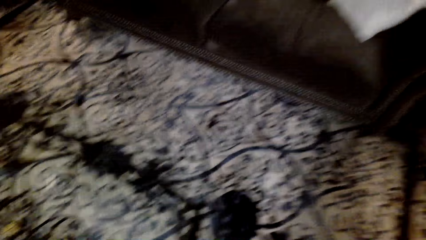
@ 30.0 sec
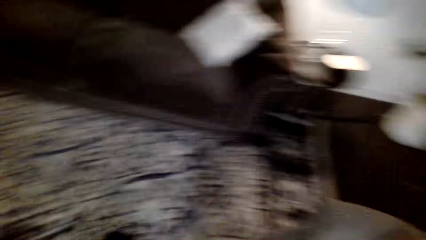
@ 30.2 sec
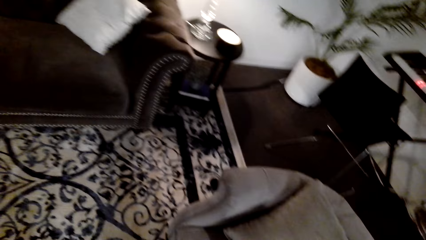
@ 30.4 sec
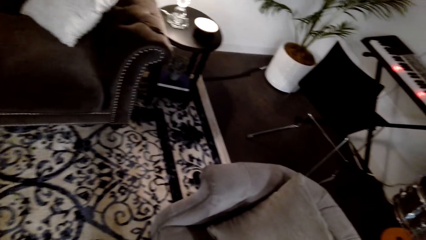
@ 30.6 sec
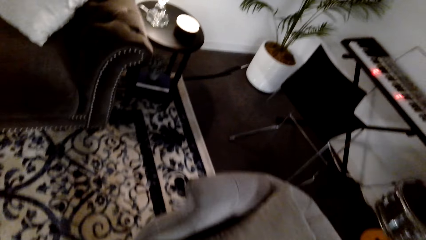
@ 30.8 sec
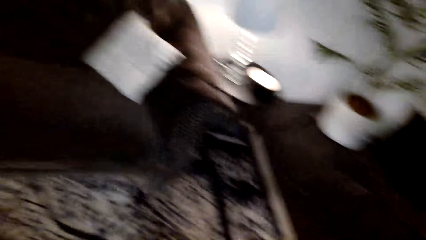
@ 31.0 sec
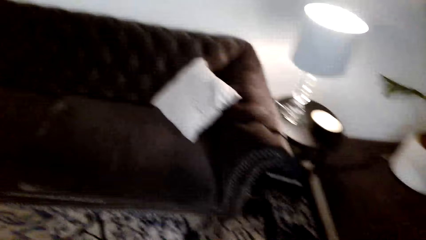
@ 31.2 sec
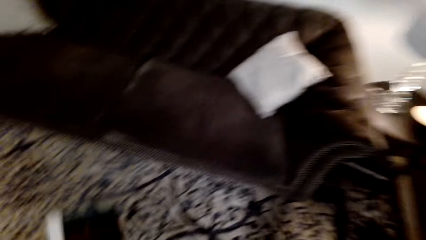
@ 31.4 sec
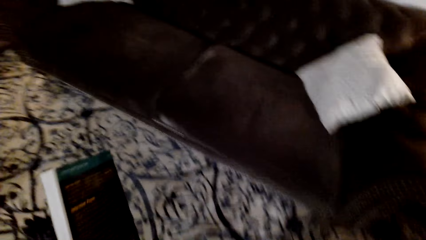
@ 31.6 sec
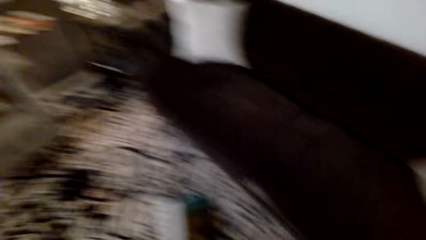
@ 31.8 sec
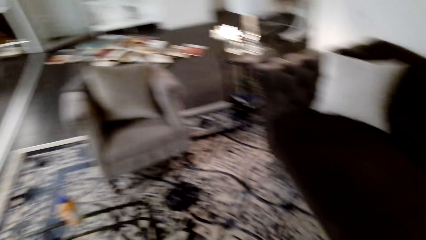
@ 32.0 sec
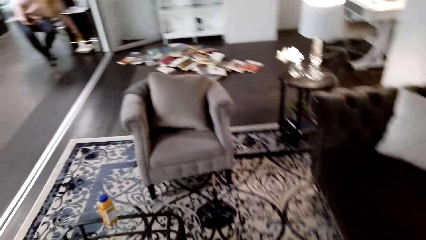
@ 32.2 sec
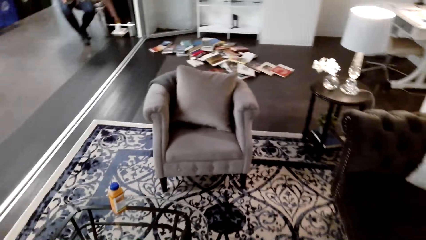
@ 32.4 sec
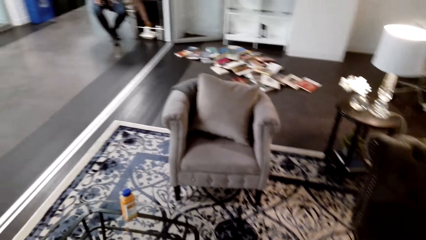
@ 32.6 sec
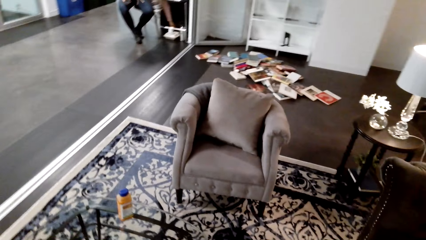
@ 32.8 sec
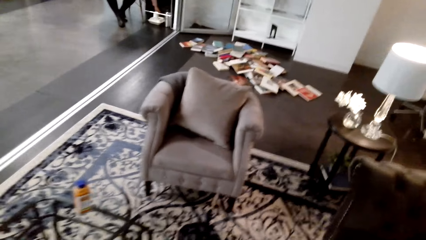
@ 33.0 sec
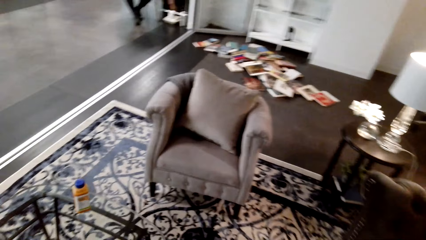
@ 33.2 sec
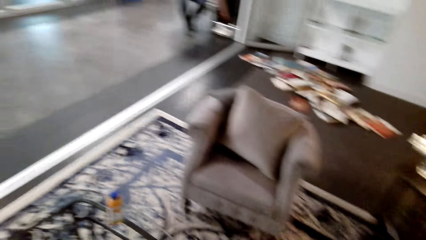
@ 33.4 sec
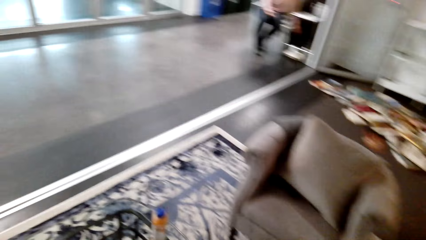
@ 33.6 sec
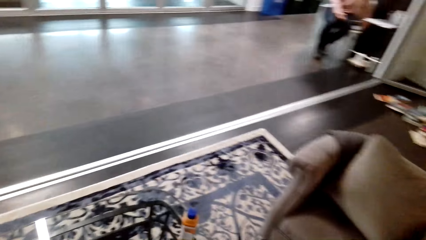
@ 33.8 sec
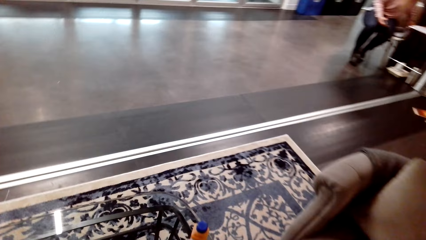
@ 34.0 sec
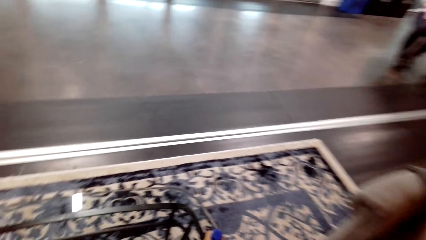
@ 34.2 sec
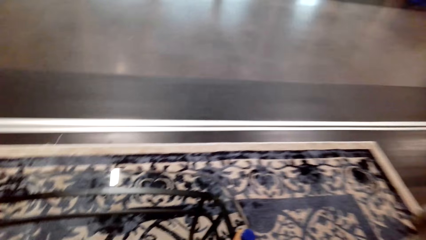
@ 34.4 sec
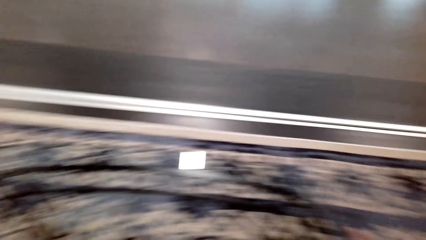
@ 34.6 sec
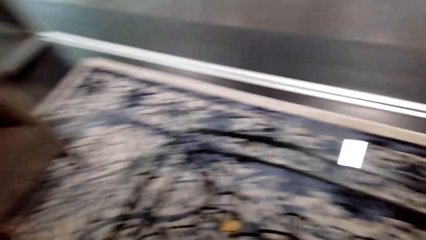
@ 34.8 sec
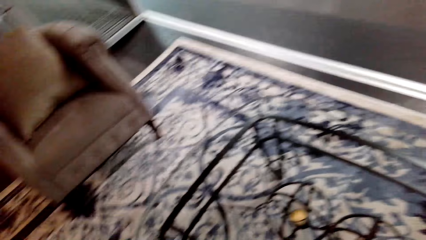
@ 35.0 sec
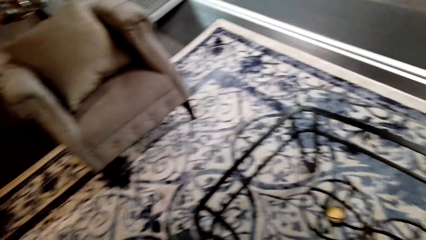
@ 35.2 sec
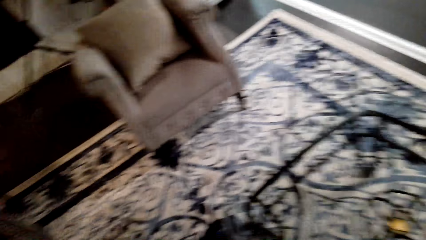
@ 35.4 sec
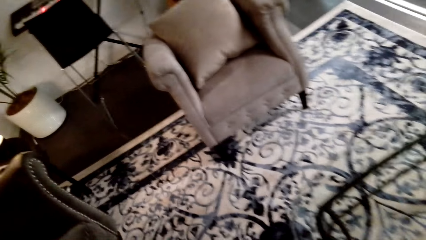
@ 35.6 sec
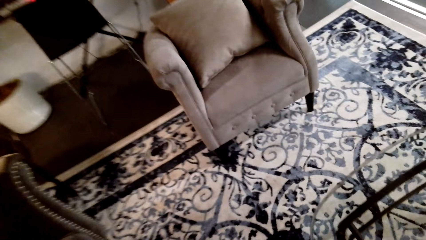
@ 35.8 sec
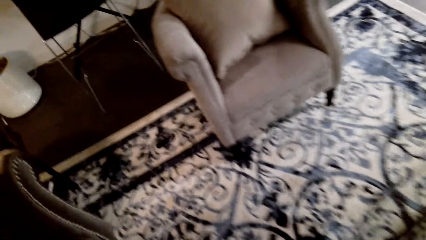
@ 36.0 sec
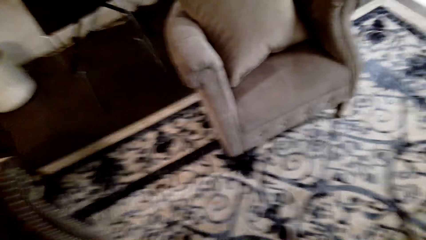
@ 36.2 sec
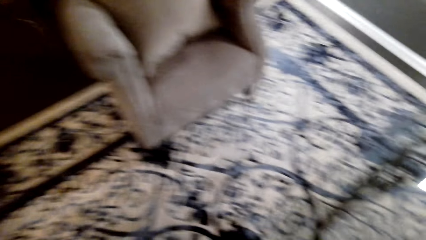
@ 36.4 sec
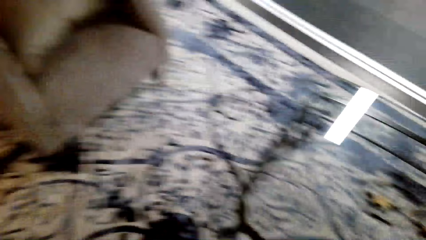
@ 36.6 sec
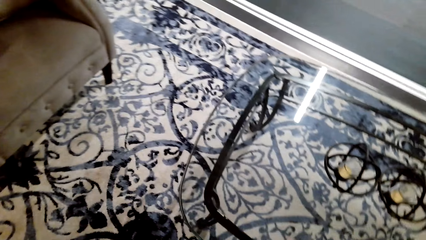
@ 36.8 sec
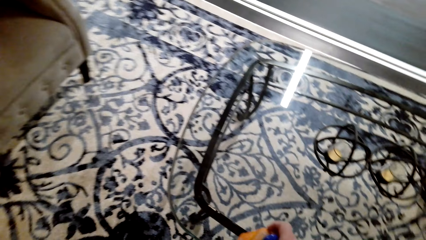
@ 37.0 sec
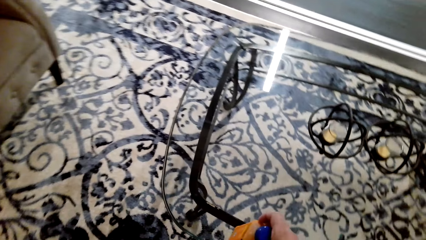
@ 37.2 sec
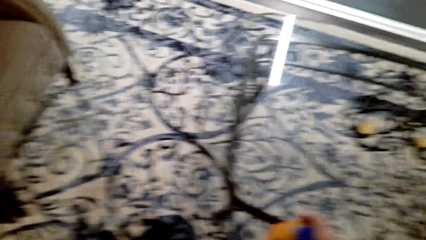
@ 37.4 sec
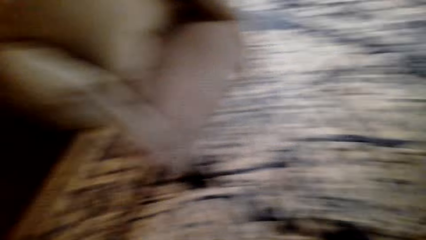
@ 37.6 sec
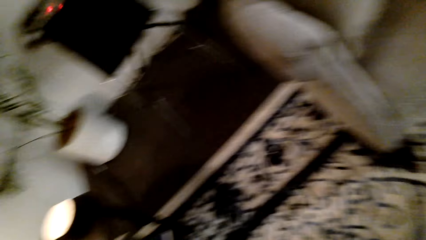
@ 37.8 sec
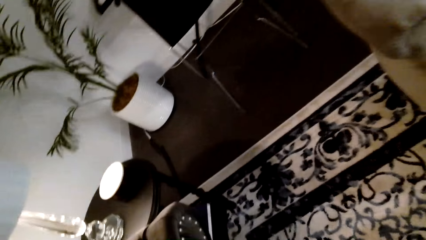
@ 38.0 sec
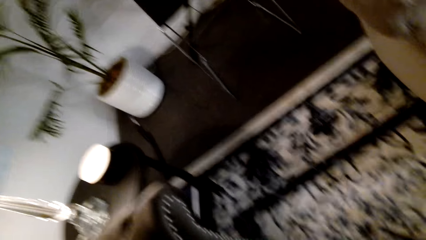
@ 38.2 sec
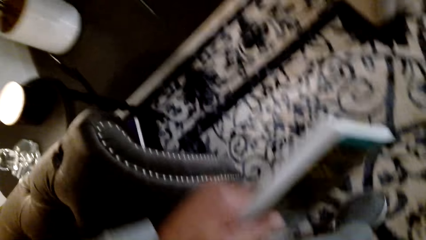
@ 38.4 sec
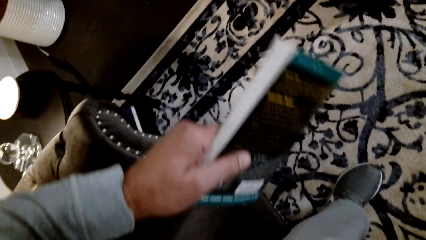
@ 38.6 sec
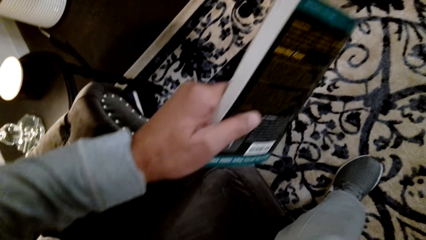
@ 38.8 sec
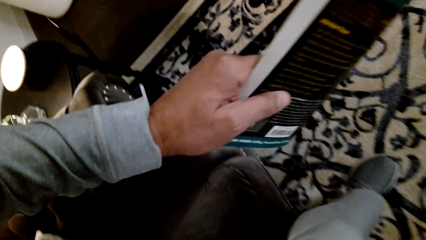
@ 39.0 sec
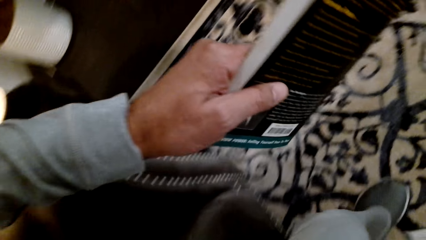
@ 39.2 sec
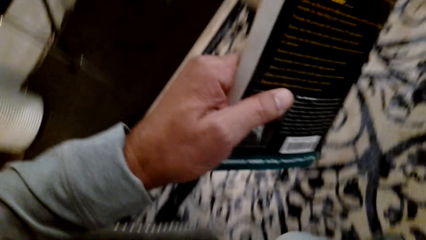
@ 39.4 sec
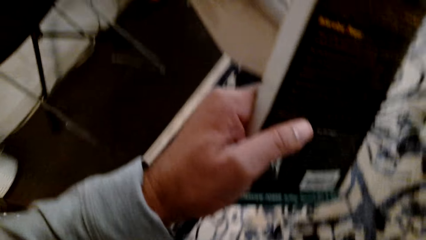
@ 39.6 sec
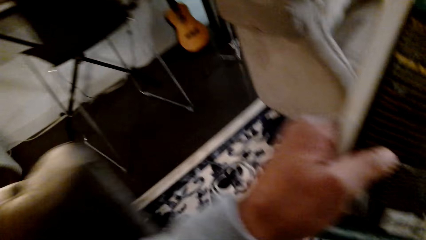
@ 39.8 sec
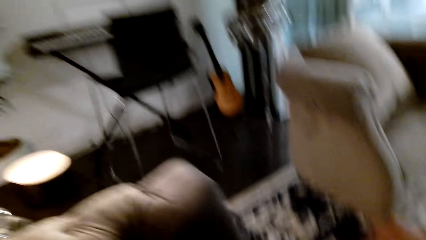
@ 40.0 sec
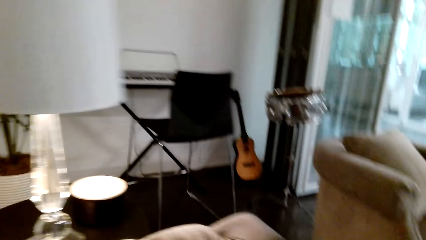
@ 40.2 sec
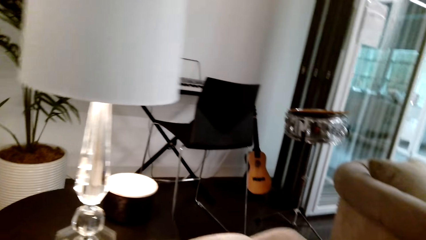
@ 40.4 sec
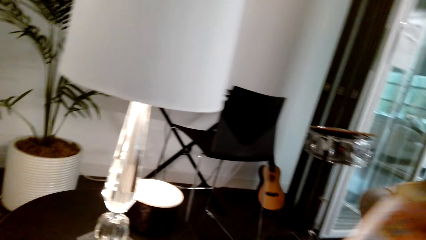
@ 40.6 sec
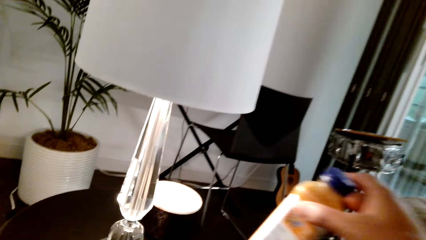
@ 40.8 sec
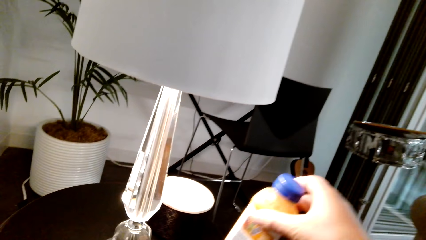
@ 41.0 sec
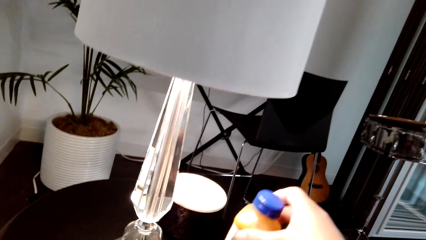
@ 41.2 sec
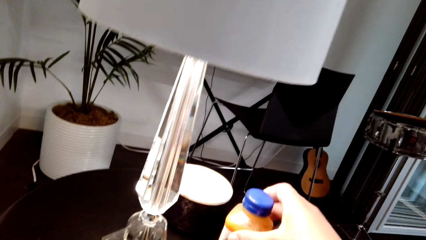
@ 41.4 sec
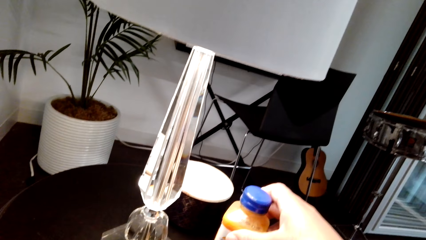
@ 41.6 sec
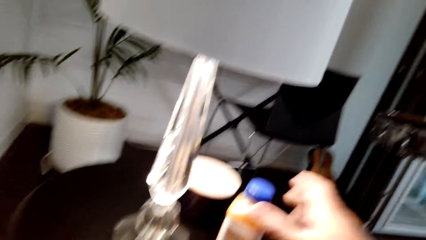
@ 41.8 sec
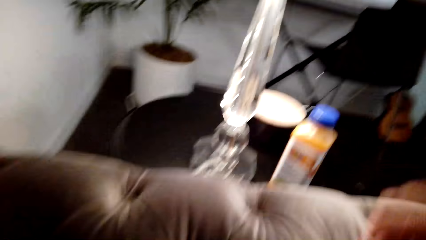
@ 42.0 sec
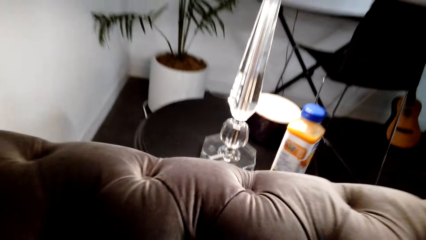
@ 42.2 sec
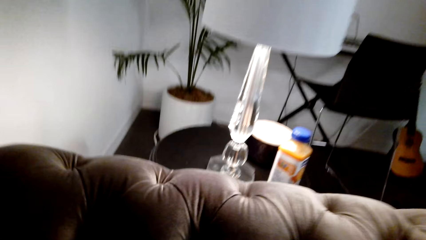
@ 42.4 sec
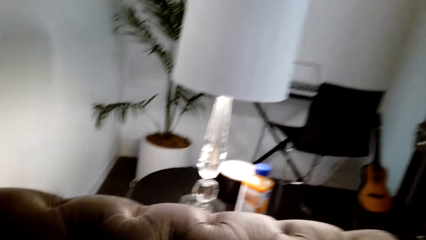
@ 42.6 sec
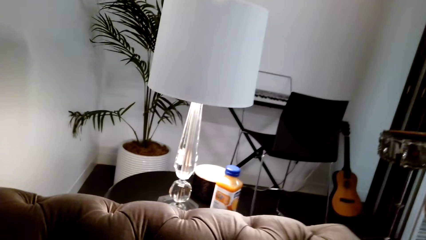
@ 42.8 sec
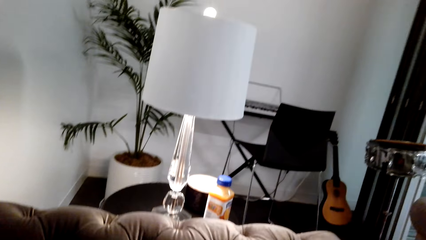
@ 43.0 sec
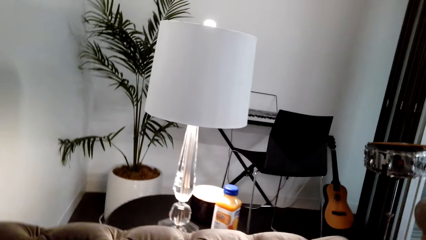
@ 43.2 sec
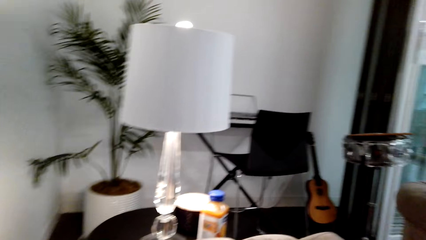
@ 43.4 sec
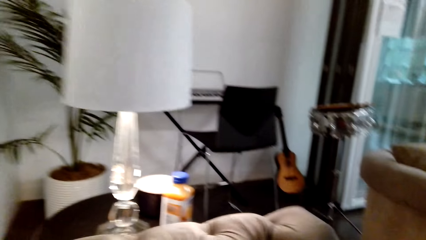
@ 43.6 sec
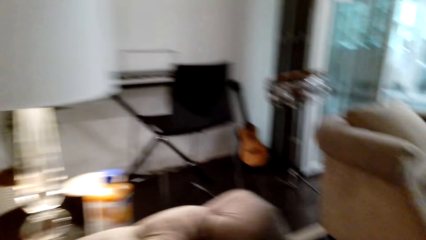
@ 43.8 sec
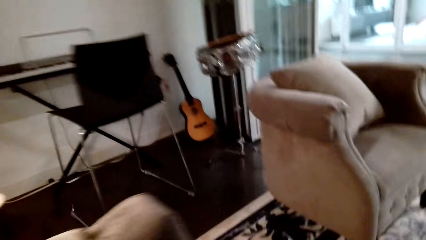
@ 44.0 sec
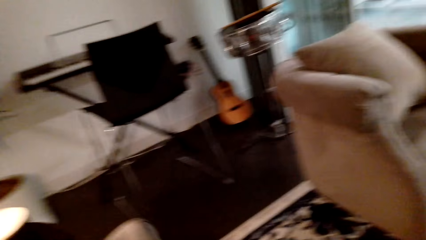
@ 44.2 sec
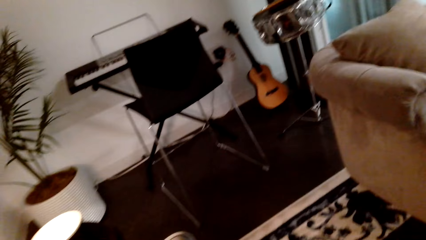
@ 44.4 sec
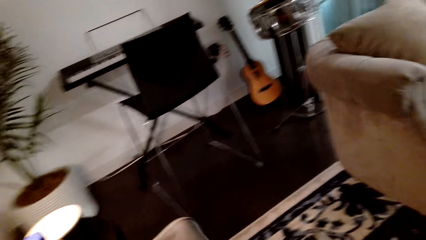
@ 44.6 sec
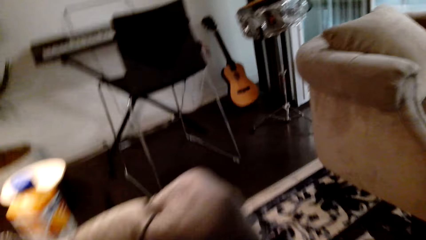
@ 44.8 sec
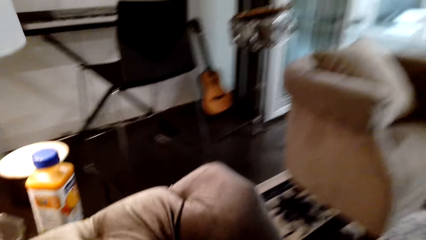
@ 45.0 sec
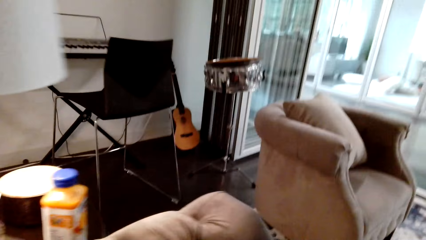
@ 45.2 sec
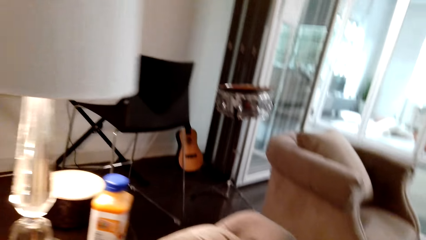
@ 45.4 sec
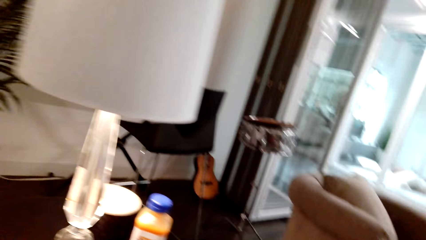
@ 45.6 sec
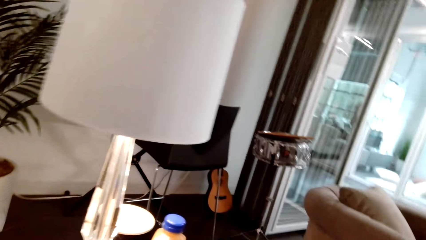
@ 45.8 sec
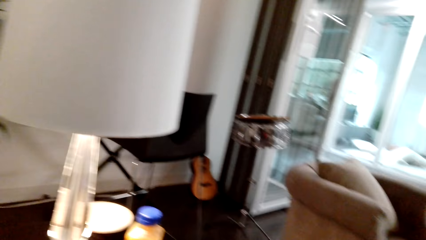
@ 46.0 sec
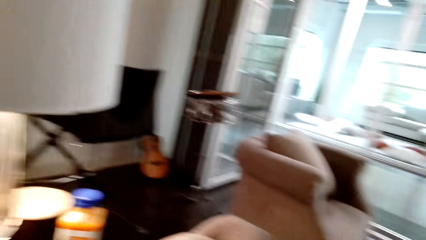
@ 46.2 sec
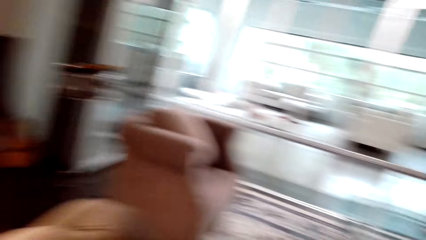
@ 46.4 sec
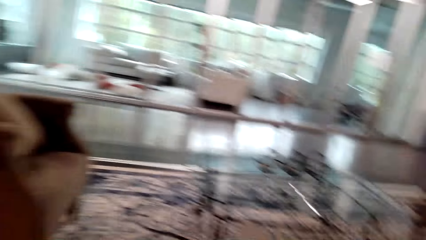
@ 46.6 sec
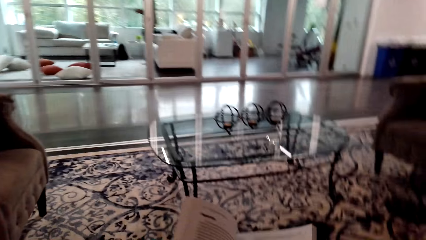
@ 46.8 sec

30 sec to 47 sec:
The camera wearer holds a book and walks. They sit down. They place the bottle on the table. They turn around the room. They look around.
